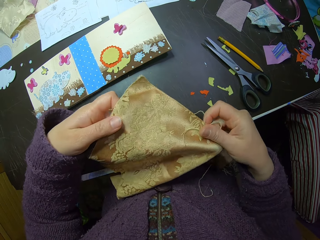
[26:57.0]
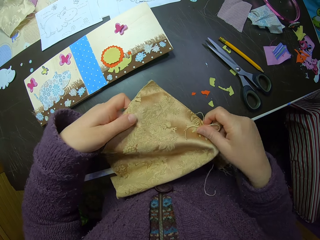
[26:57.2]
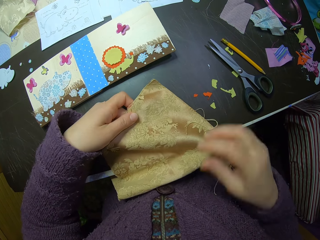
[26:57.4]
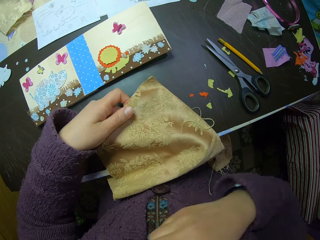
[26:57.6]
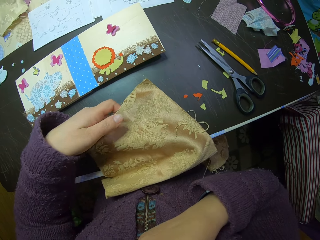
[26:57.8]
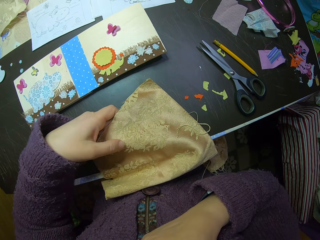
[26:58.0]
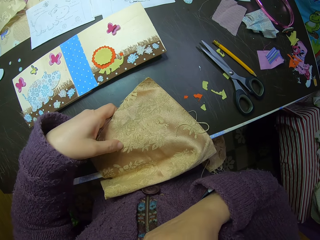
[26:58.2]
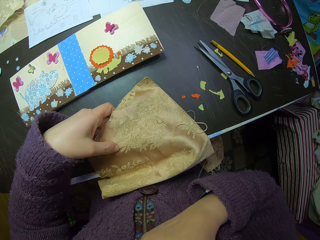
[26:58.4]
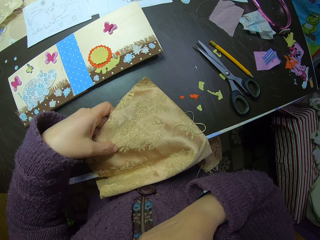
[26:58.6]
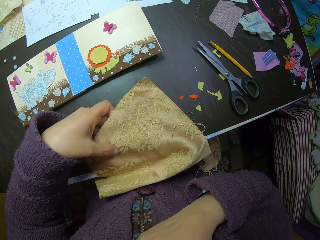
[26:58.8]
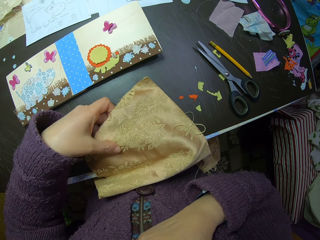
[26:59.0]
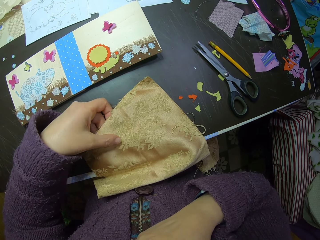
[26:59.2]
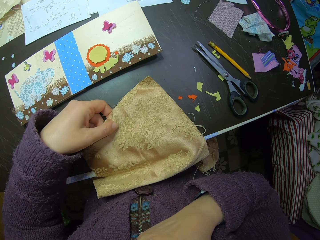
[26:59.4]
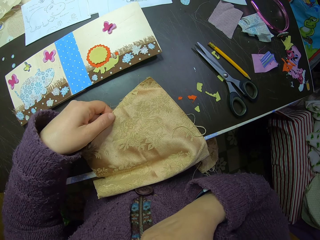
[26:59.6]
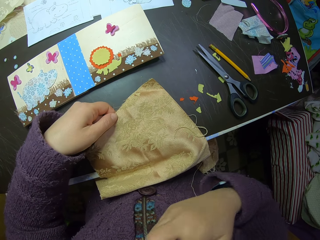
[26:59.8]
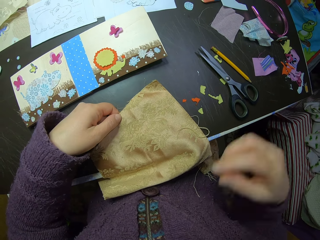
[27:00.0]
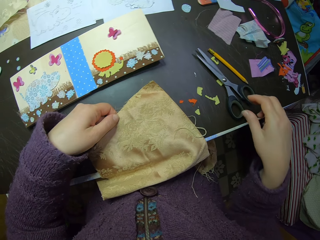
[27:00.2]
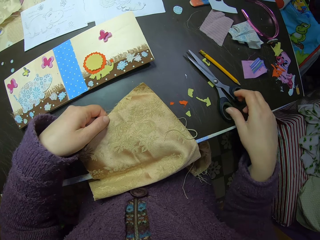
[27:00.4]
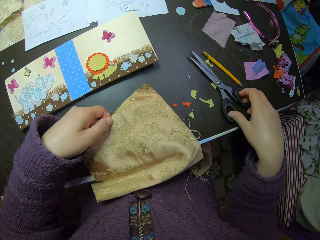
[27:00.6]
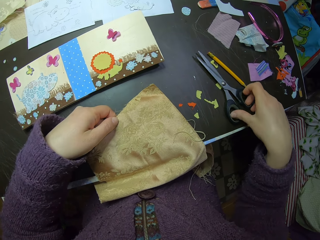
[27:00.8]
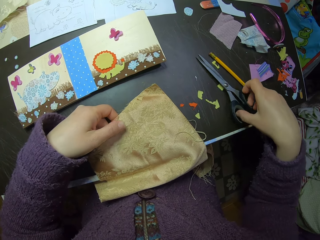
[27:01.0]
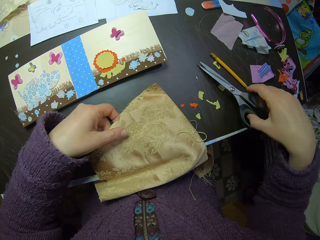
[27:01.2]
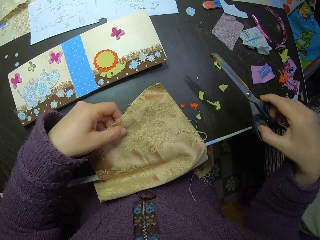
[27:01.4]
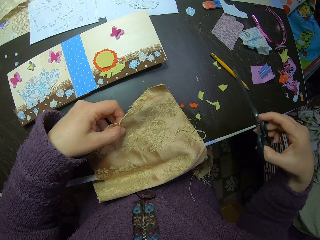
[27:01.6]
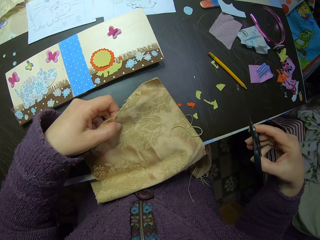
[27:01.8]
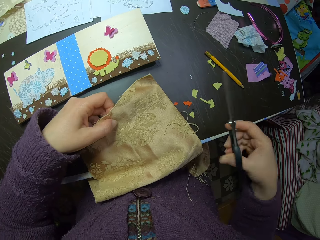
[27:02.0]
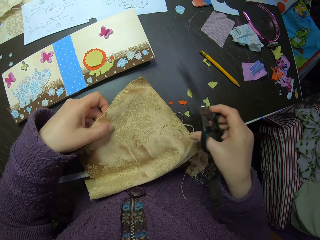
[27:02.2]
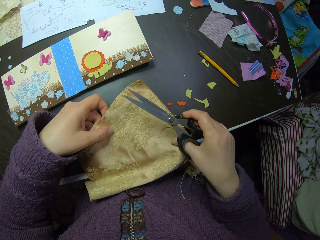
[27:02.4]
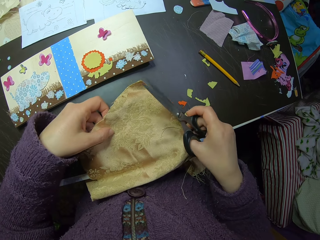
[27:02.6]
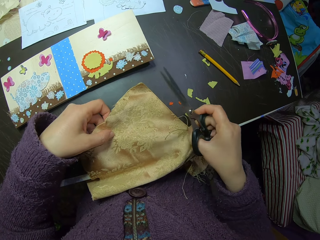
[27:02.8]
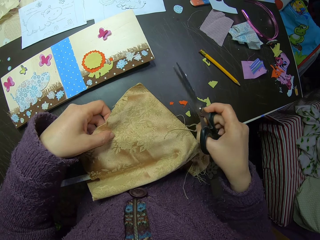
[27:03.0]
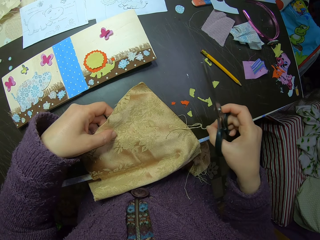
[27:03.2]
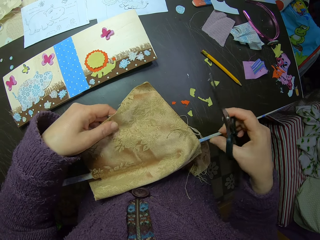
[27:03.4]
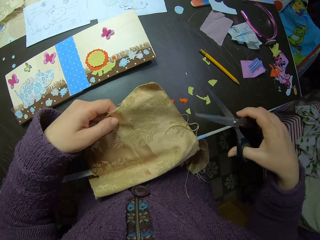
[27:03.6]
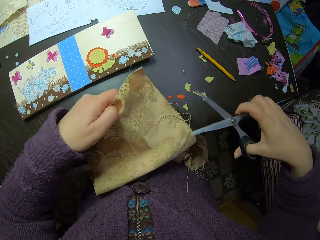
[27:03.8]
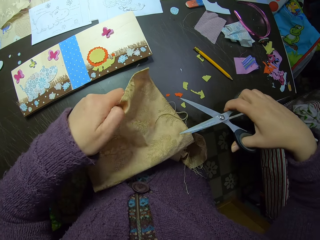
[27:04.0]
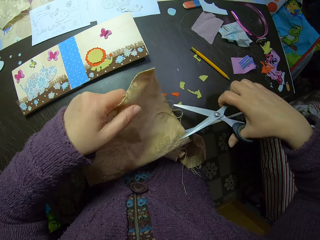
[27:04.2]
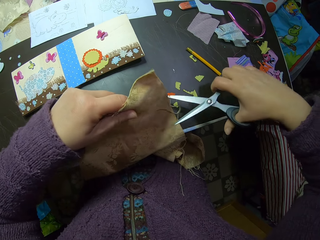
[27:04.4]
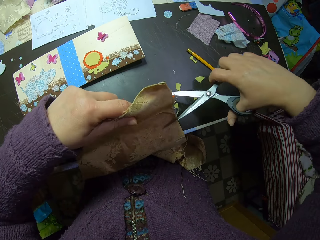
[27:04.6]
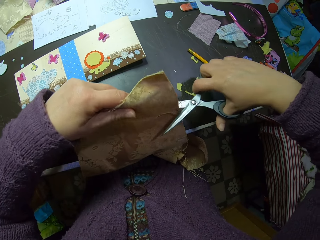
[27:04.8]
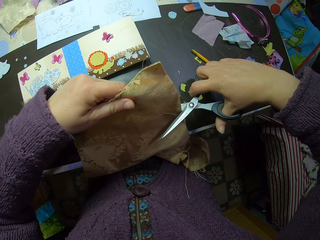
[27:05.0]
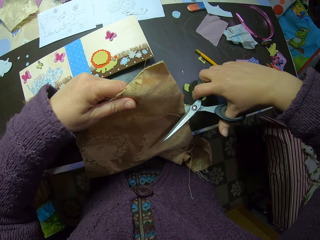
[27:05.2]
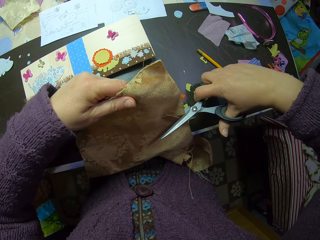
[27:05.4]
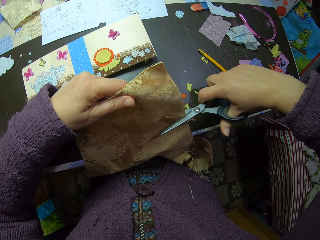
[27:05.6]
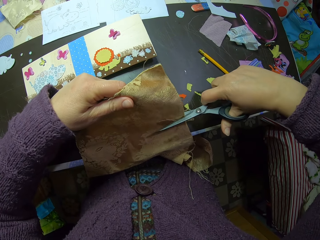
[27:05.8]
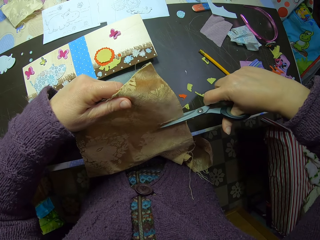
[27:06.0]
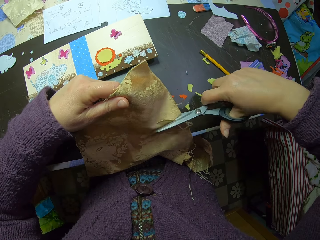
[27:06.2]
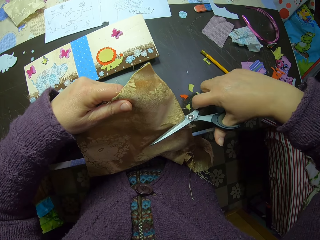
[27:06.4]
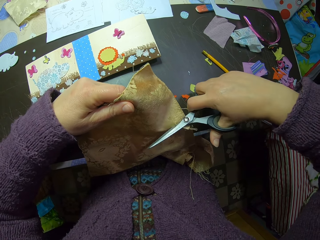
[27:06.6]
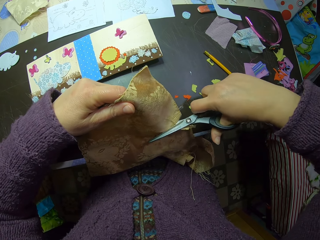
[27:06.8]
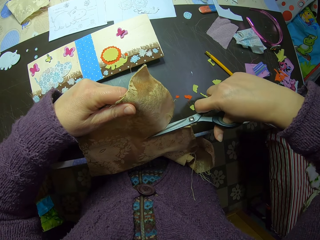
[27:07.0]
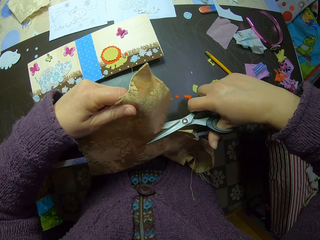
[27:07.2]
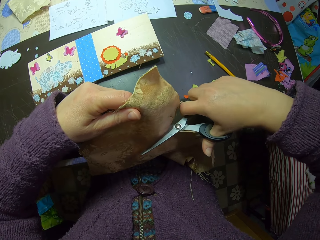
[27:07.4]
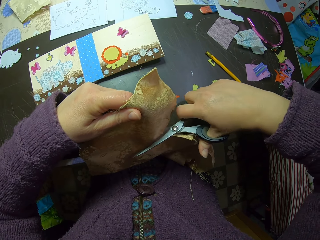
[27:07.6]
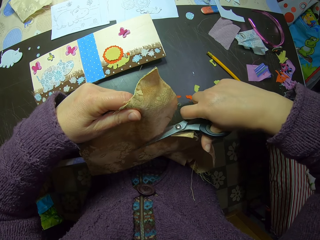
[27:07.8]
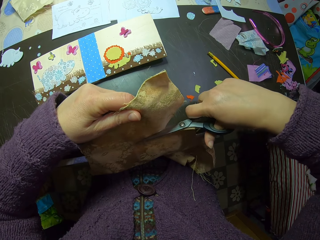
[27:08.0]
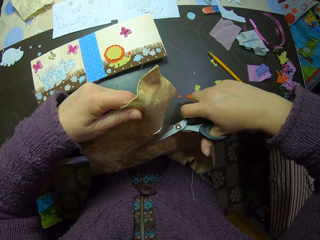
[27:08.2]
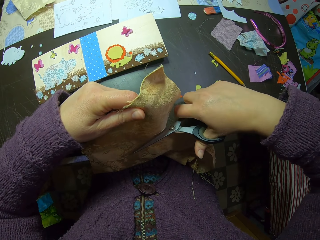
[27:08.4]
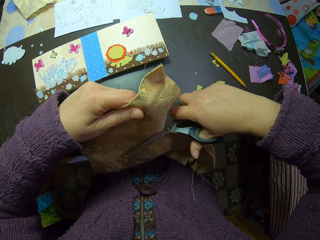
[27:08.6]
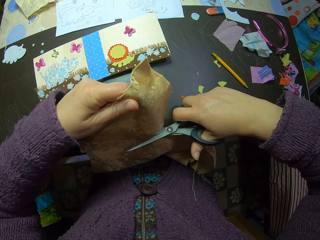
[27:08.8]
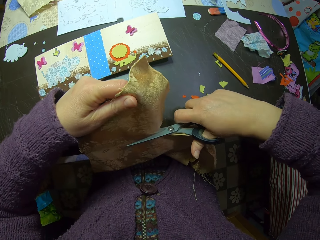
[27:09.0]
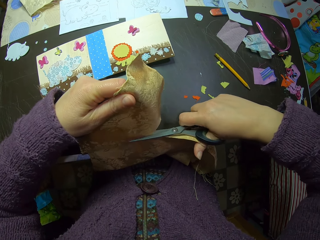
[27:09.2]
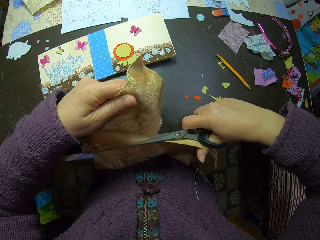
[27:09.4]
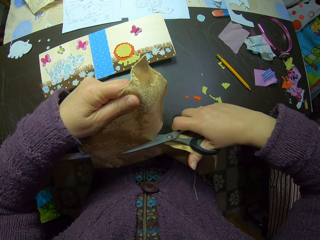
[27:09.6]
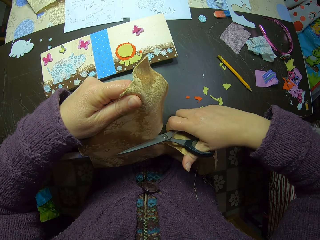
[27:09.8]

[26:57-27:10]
The camera wearer scratches her chin with her right hand. She lifts her right hand. She picks up the scissors with her right hand. She pulls a thread on a brown fabric. She cuts the brown fabric into two.

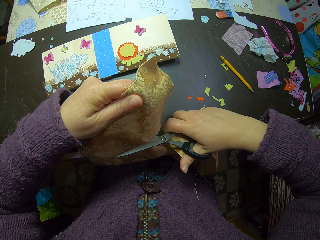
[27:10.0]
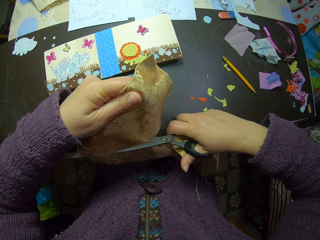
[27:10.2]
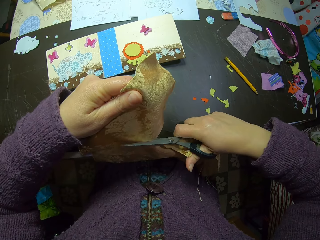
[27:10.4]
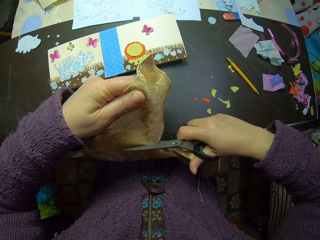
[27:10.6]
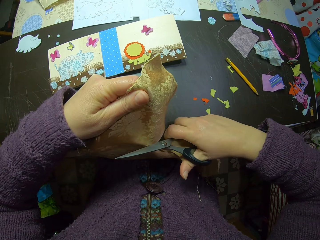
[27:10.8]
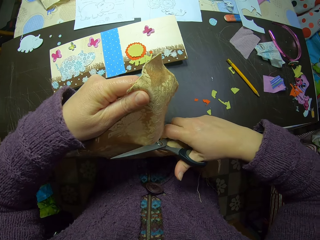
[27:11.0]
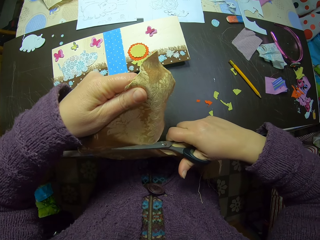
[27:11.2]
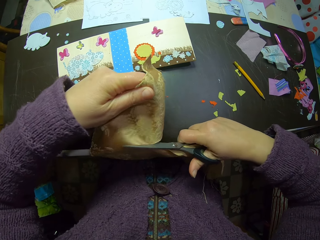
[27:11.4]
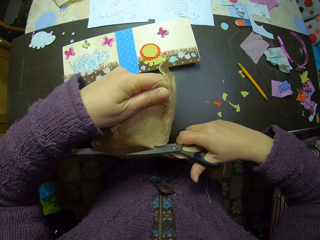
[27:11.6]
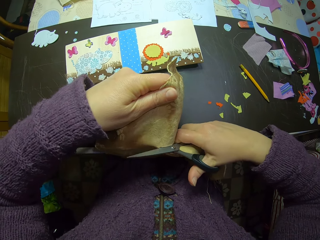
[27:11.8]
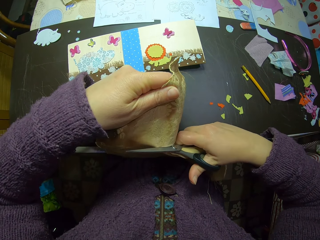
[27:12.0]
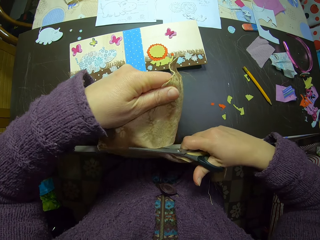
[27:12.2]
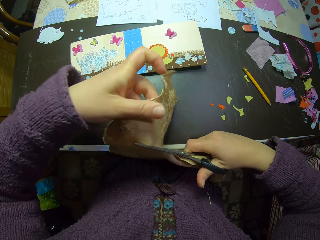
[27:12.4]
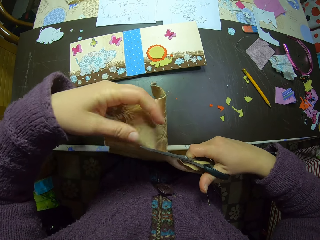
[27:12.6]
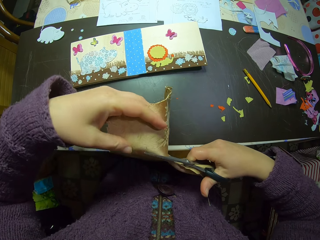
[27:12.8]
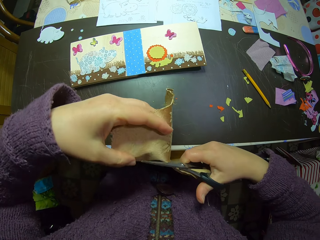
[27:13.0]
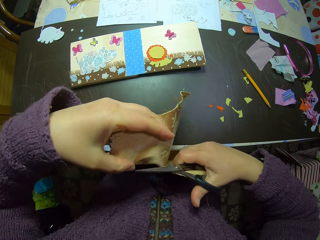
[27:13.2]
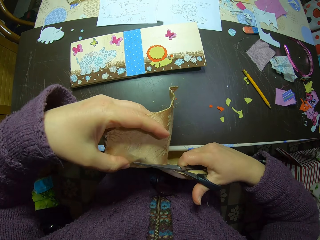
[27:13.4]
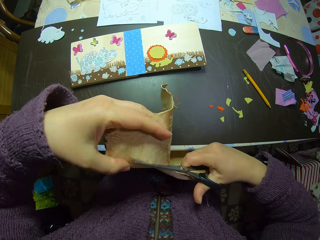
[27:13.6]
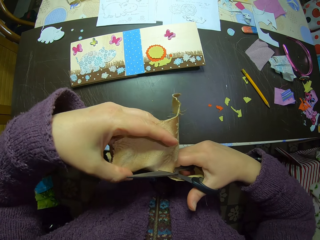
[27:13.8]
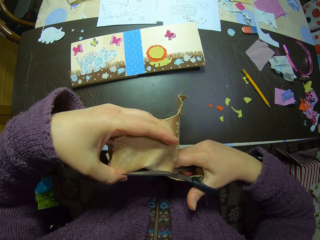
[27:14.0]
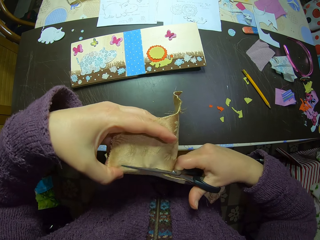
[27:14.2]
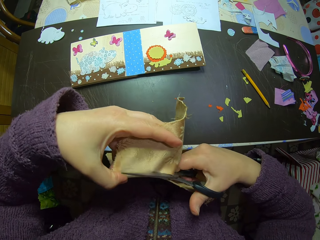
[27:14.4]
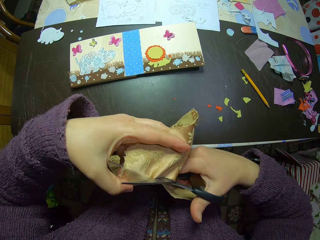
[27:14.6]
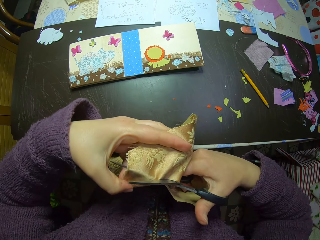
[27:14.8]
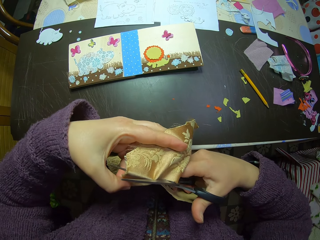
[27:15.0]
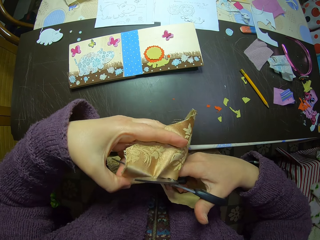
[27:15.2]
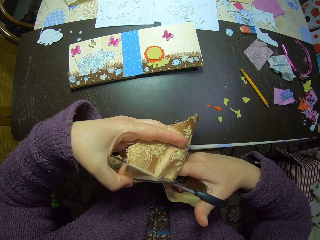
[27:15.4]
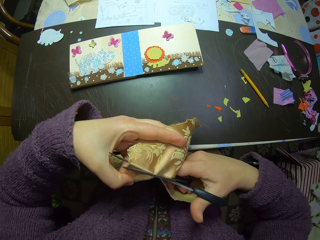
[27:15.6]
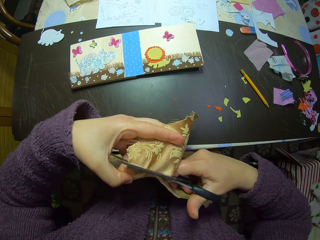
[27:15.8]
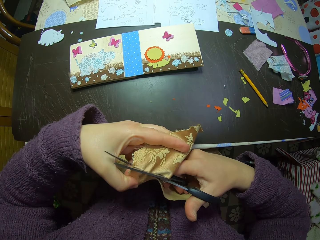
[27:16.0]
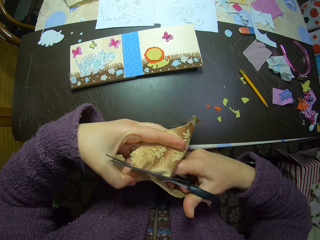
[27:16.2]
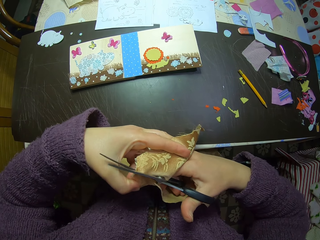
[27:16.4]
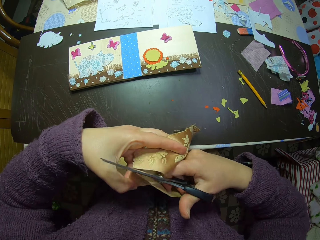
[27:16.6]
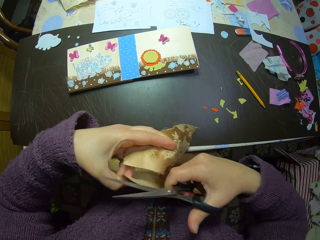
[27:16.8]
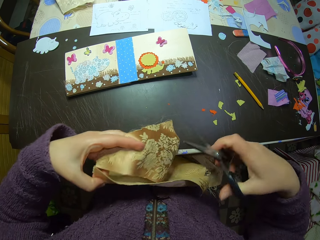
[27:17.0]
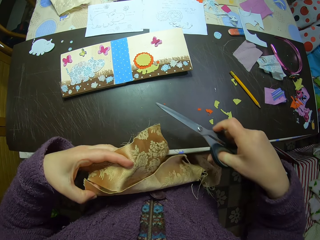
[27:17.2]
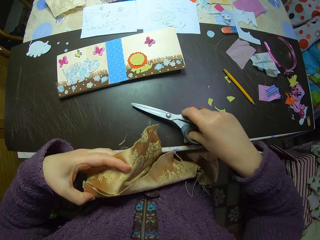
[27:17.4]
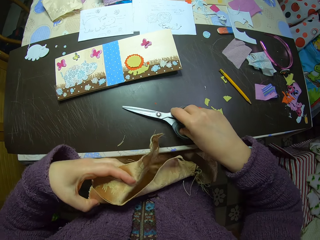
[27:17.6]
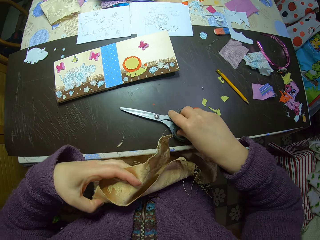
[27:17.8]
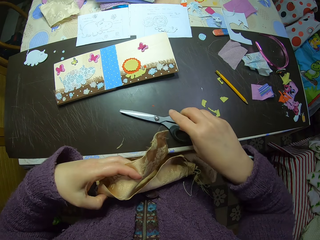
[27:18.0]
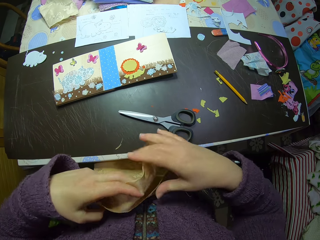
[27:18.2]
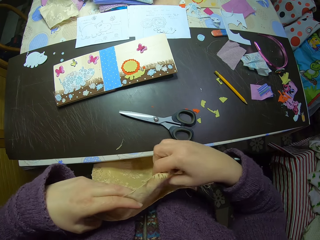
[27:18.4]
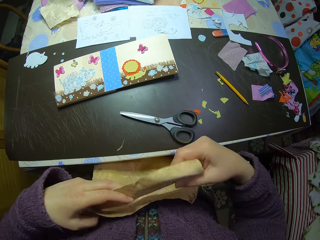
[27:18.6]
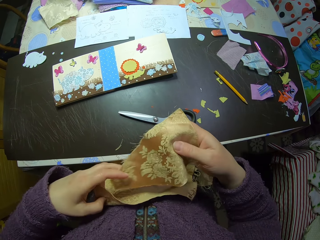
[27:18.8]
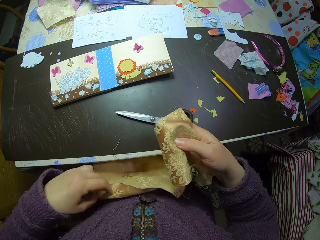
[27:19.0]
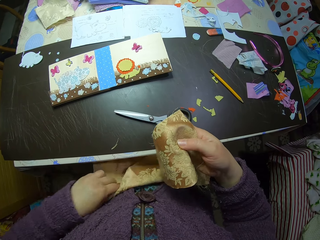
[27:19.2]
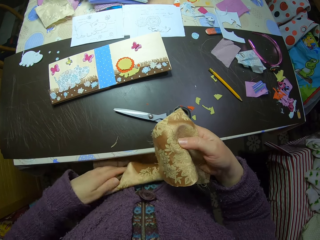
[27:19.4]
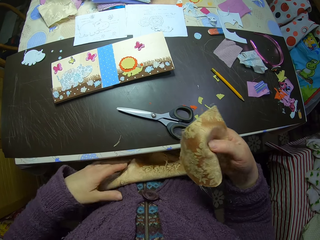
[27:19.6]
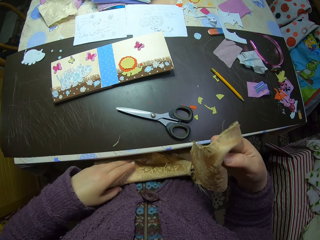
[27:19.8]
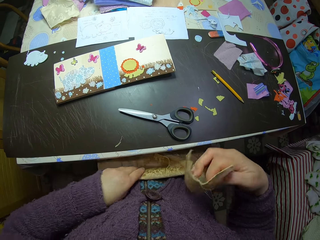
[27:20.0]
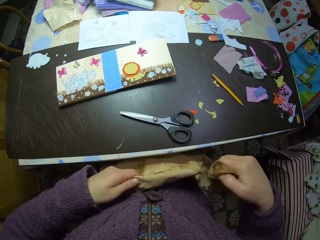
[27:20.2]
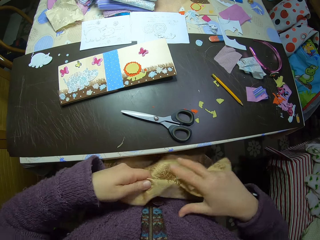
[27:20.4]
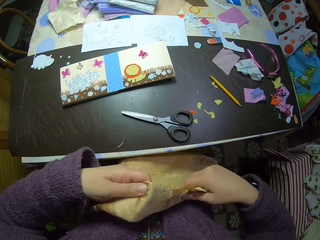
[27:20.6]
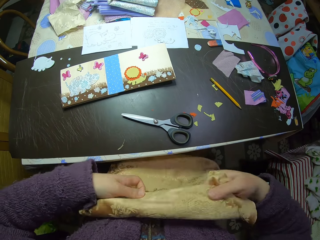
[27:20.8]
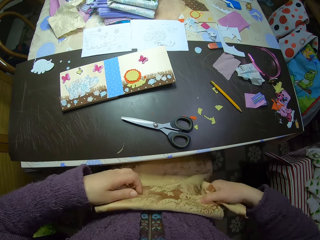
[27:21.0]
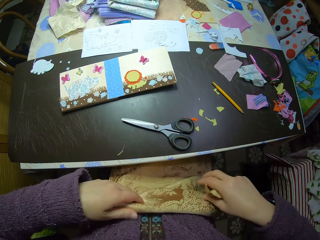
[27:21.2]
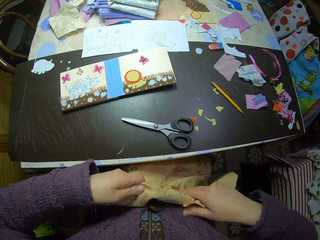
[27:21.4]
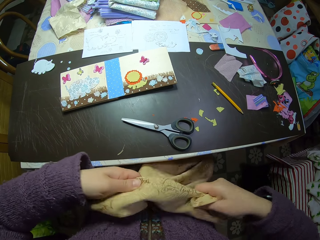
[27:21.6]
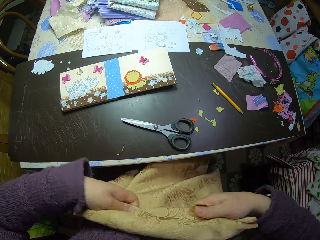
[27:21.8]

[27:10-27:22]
The camera wearer holds the piece of cloth. She puts the pair of scissors on the table. She collects the fabric cut-out with her right hand. She folds the remaining fabric with both hands.
